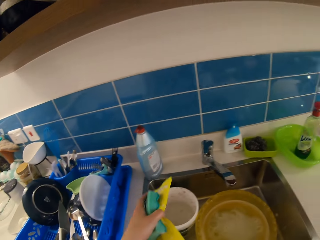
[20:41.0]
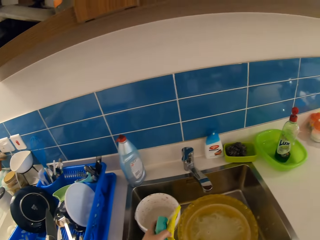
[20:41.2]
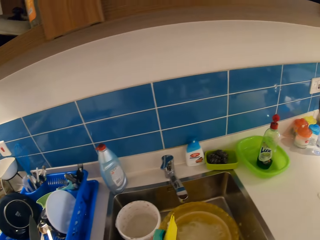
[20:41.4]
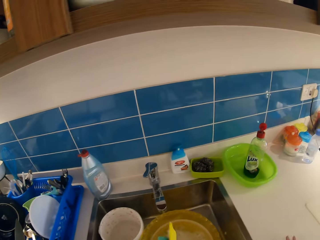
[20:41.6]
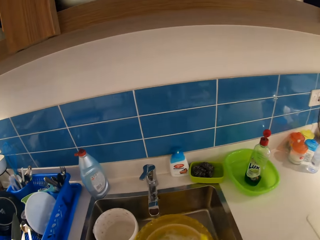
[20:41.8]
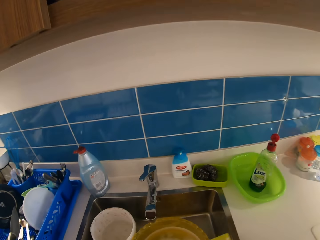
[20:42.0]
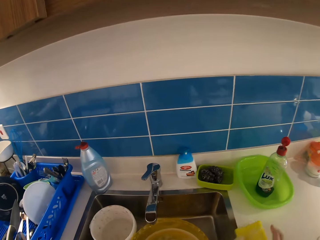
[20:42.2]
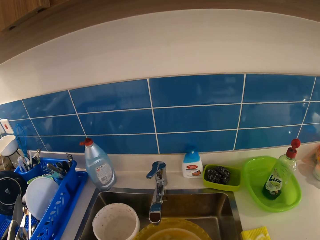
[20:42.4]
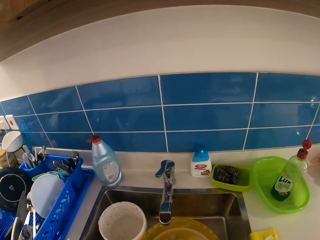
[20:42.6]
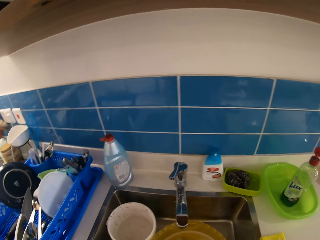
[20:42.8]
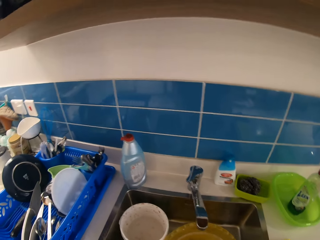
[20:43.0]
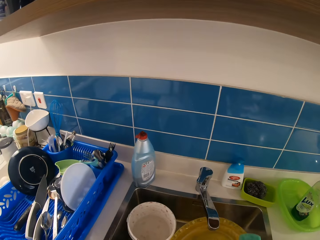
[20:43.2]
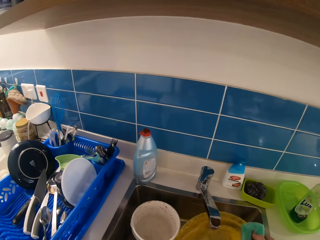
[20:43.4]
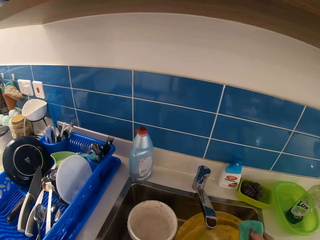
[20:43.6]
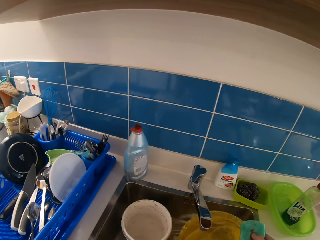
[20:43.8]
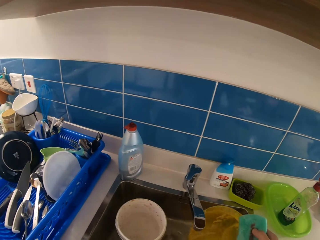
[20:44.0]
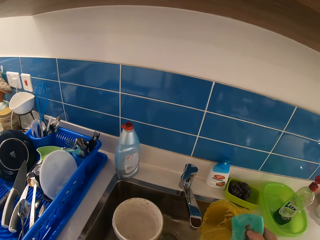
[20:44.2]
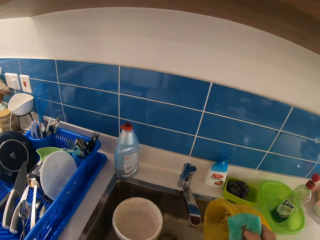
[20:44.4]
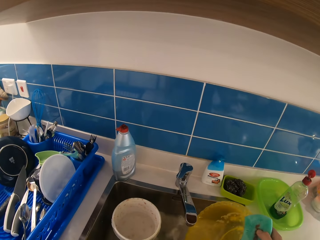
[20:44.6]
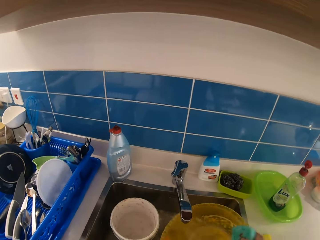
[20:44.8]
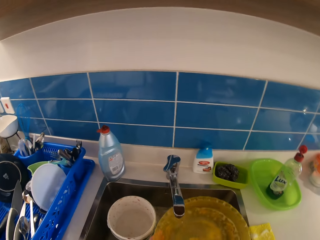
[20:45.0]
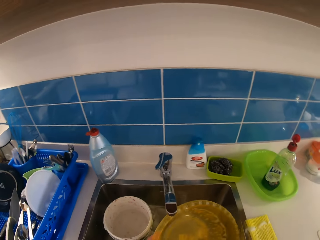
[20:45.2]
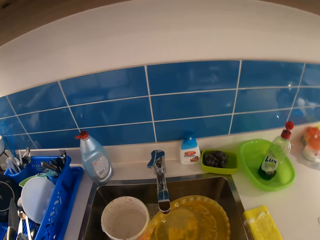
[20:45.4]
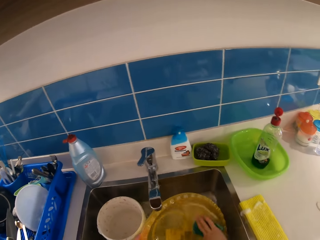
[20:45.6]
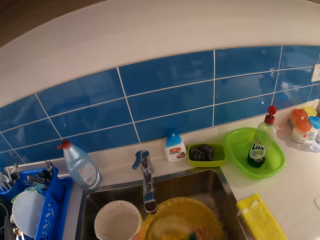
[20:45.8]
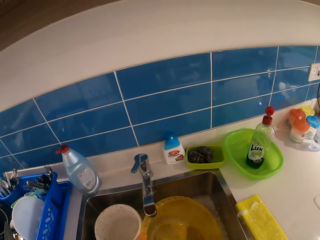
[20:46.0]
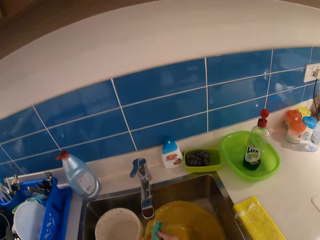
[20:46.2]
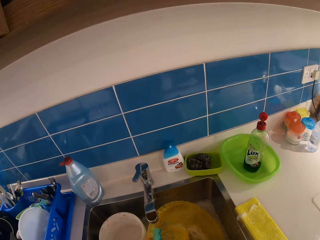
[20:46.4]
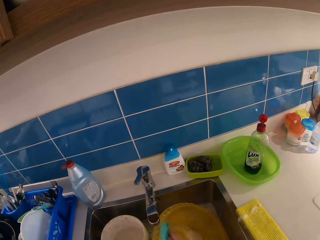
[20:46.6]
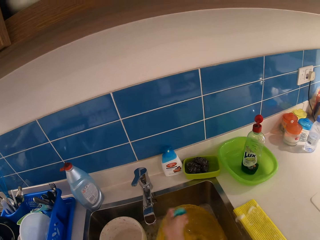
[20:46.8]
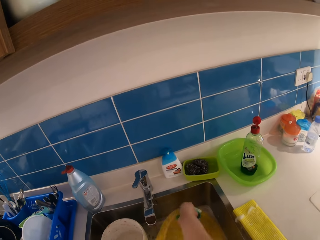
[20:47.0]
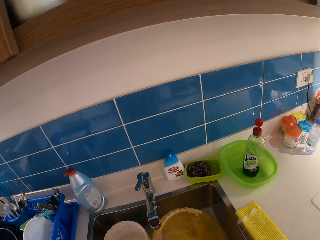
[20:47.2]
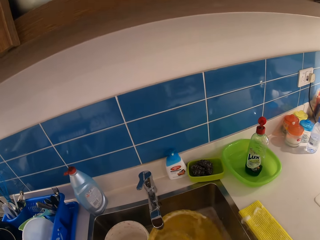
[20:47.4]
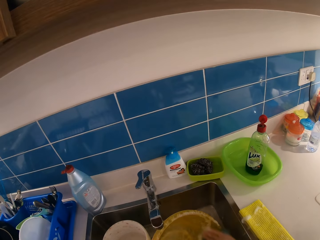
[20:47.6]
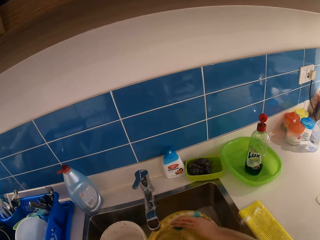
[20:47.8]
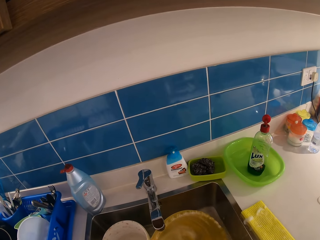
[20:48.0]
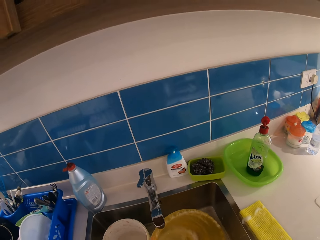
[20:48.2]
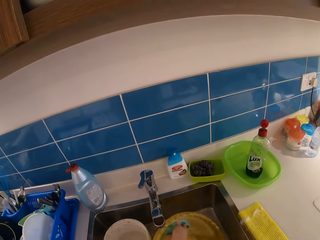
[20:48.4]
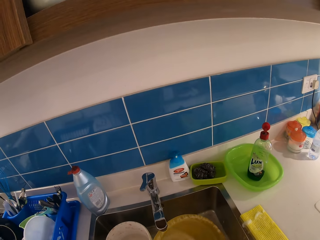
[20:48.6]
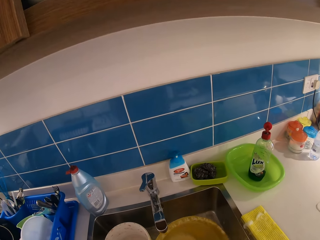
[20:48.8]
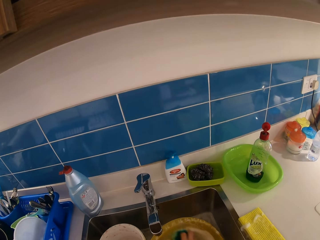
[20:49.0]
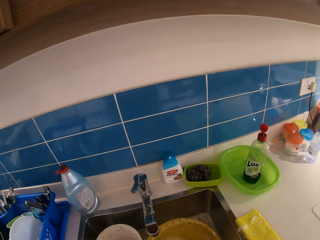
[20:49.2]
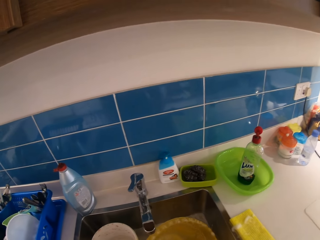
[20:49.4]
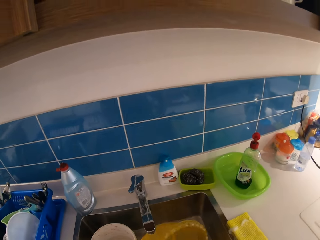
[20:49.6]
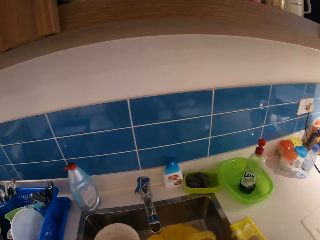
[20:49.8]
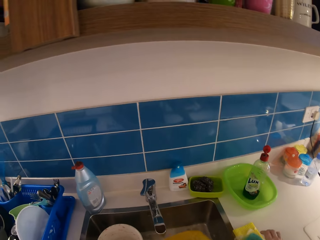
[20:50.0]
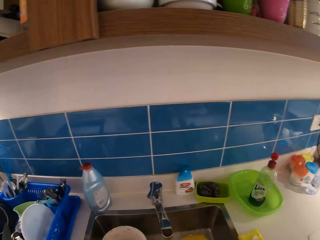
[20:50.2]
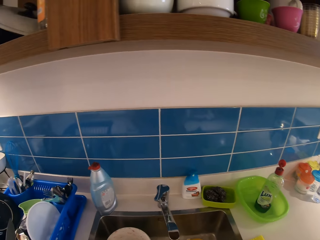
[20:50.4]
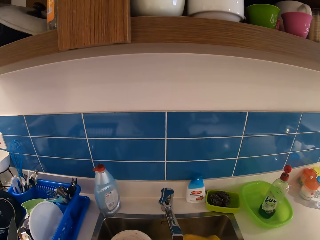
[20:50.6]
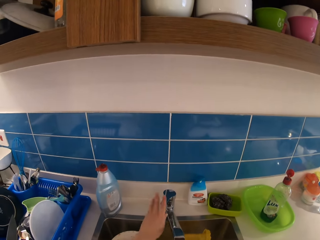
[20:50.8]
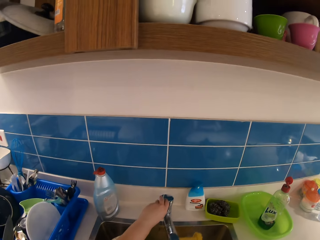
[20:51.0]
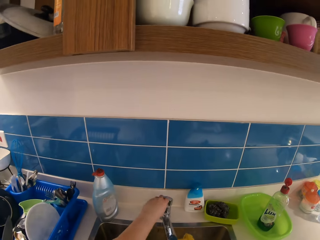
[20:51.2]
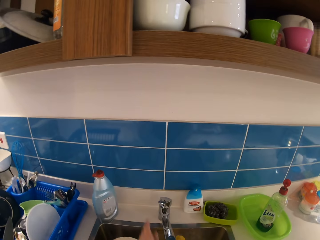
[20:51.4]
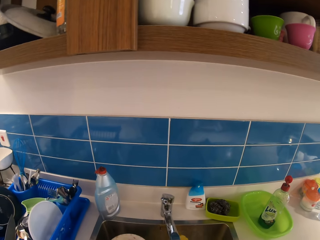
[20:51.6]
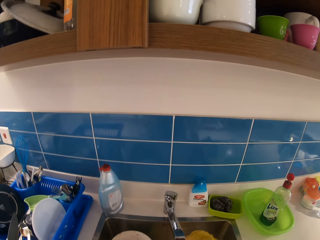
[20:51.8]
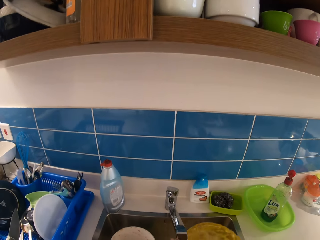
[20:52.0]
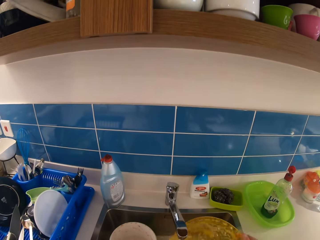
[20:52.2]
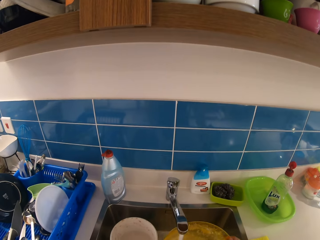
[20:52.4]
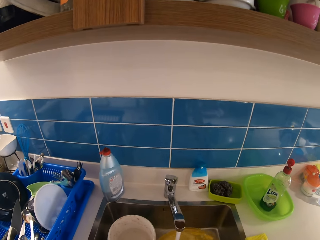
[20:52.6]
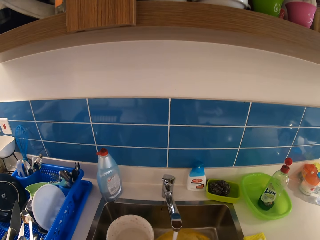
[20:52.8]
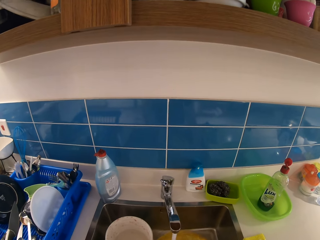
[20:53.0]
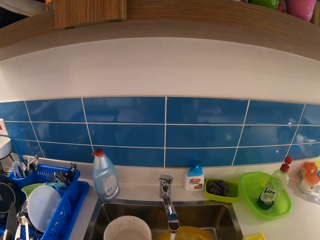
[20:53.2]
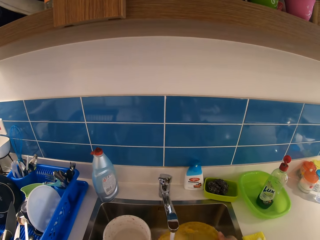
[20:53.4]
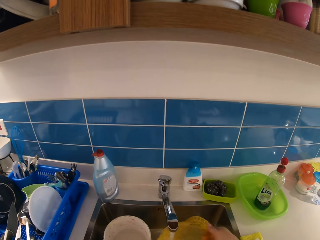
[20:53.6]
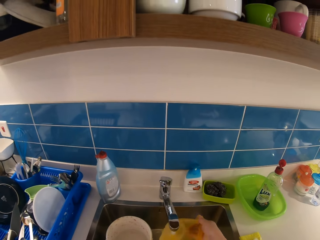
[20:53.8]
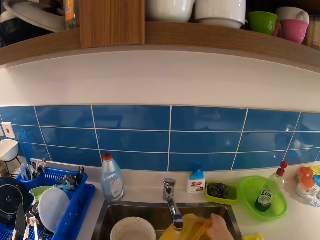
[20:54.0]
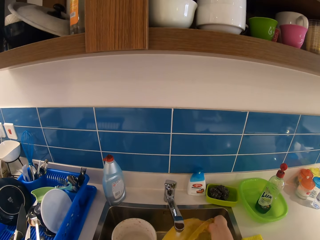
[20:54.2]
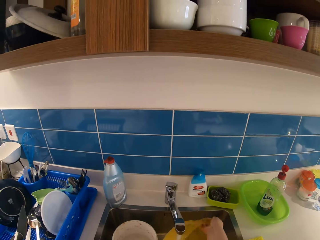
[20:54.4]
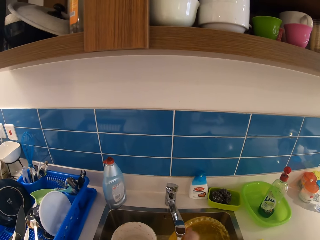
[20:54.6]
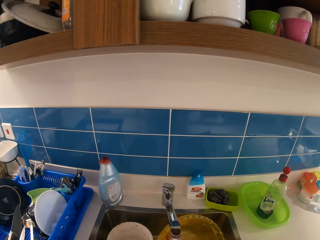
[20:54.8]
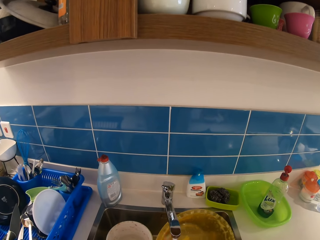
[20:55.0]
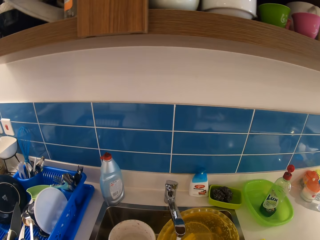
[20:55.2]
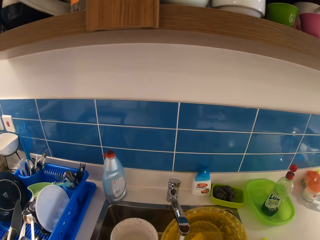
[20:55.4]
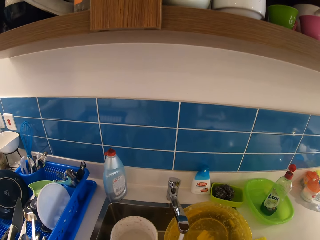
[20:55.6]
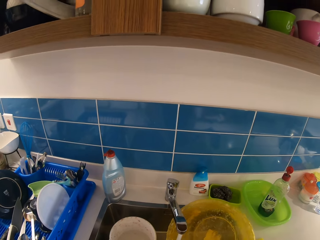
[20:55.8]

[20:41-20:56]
The camera wearer wipes the sink. She pours the water in the bowl into the sink with her right hand. She washes the bowl in the sink with the sponge in her right hand. She turns on the tap with her left hand. She rinses the bowl with both hands.

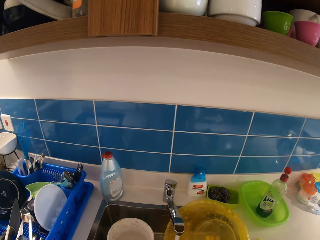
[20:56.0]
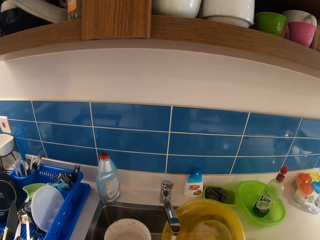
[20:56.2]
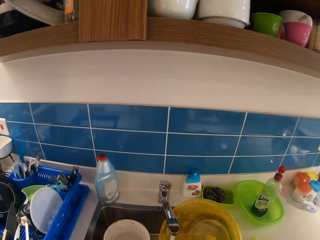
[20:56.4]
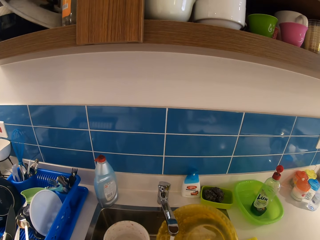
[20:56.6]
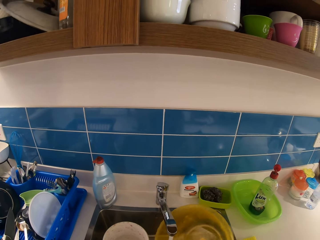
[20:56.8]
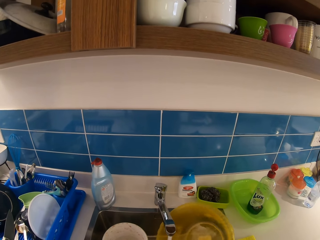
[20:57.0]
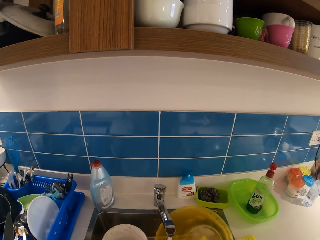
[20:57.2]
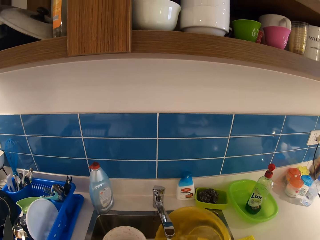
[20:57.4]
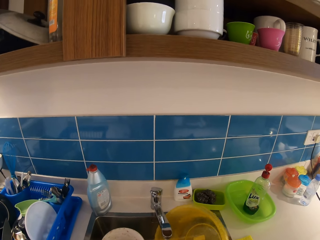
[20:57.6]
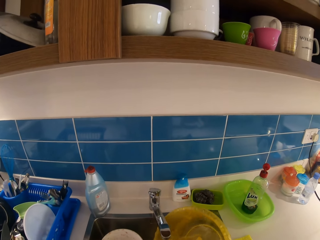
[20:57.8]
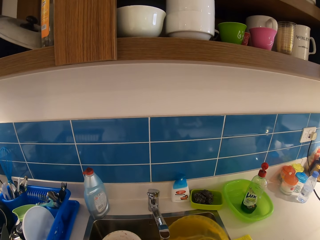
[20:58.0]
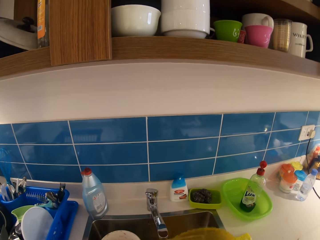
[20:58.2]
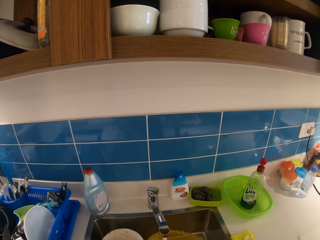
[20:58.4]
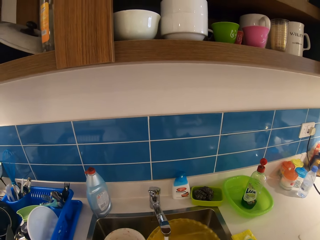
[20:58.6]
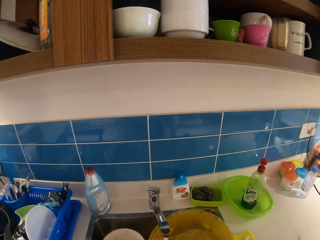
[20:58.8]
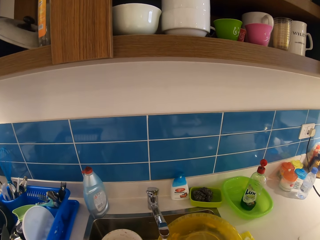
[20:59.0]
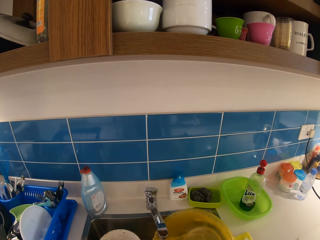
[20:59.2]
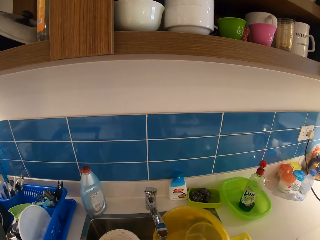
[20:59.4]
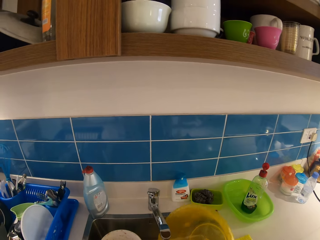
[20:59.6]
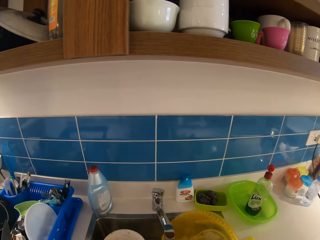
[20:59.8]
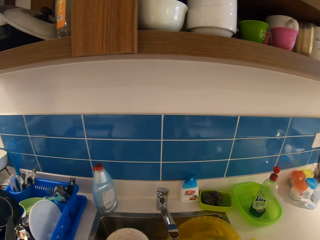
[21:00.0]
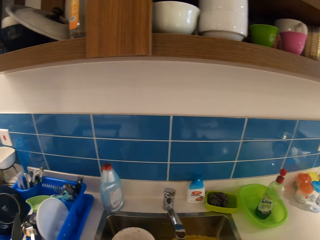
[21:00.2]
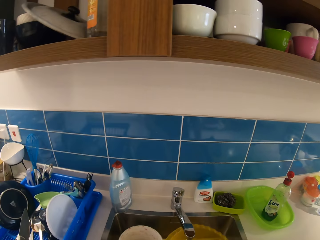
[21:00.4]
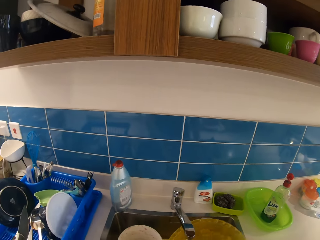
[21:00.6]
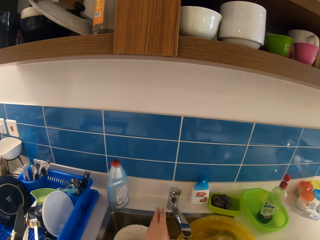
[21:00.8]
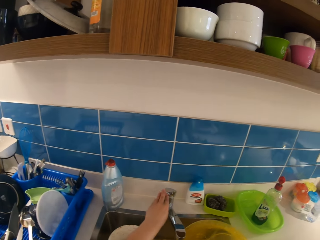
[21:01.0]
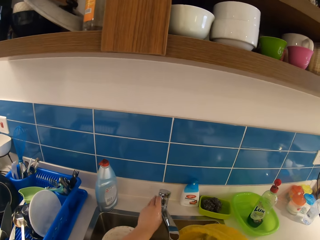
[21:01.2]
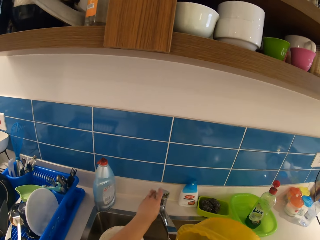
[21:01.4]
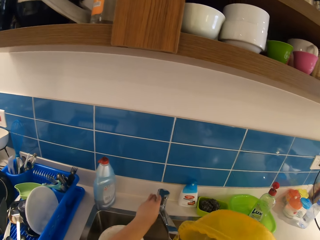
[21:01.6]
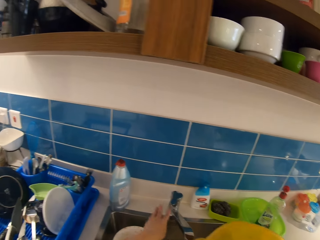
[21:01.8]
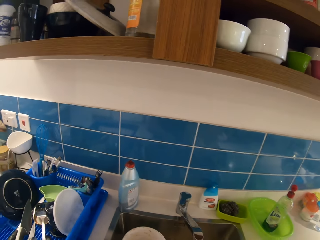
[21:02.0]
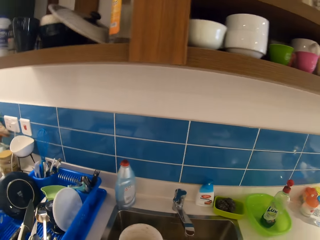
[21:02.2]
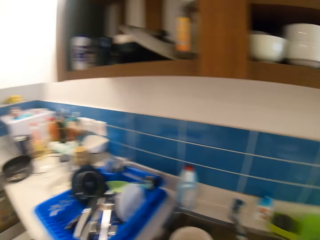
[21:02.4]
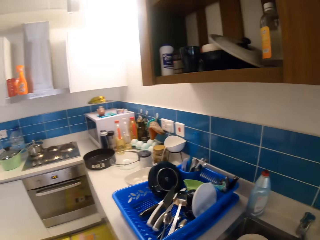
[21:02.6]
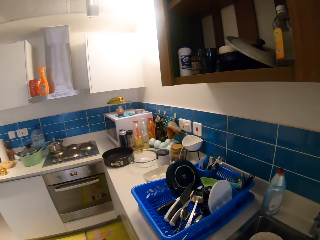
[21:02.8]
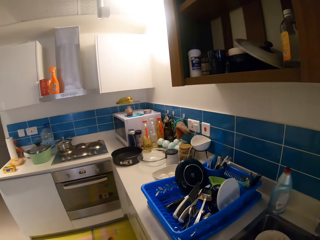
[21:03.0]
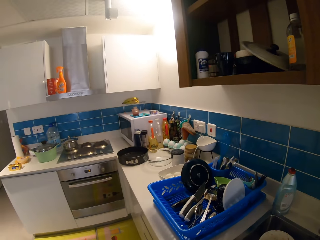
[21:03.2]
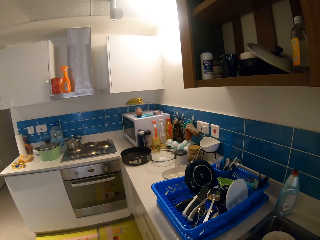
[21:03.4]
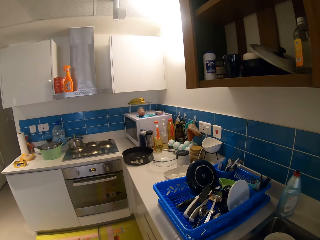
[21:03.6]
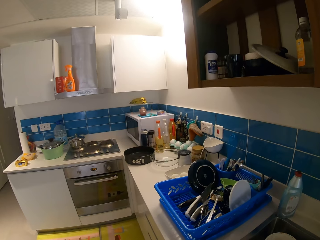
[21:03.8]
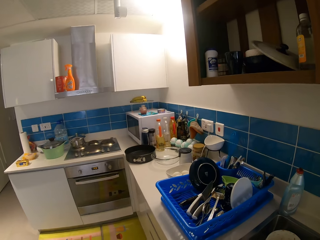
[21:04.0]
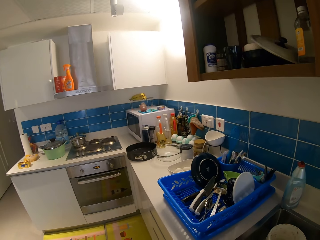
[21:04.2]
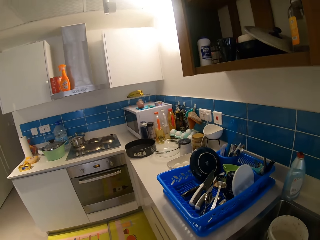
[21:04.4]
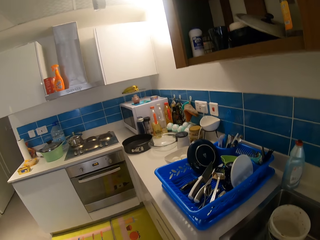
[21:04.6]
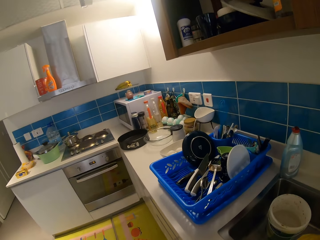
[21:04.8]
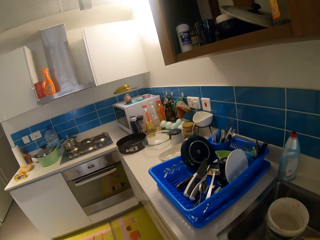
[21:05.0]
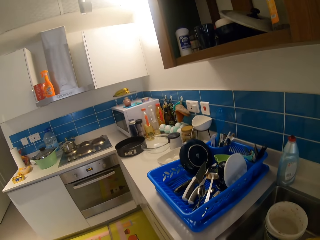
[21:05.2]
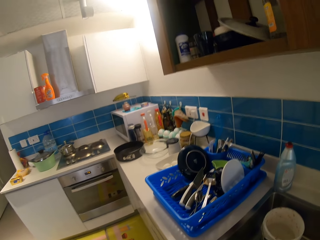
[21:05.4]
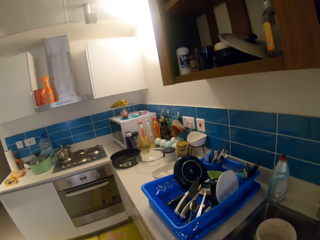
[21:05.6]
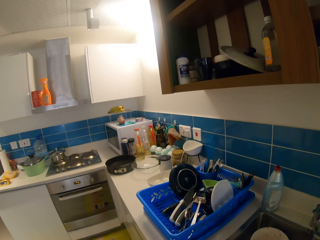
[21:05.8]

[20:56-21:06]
The camera wearer turns off the tap with her left hand.
